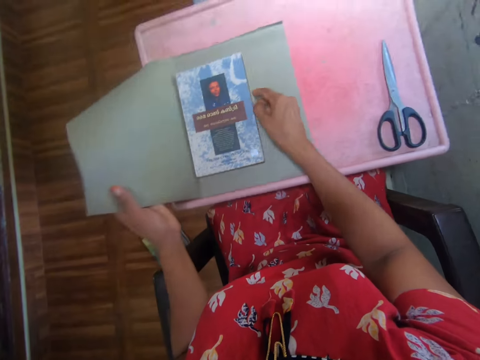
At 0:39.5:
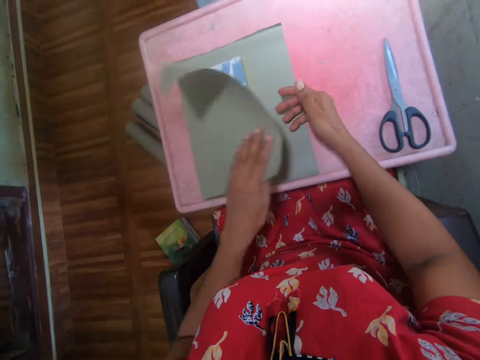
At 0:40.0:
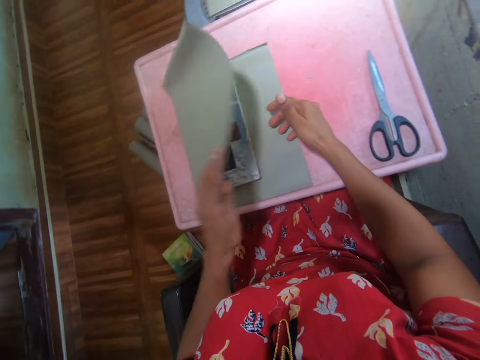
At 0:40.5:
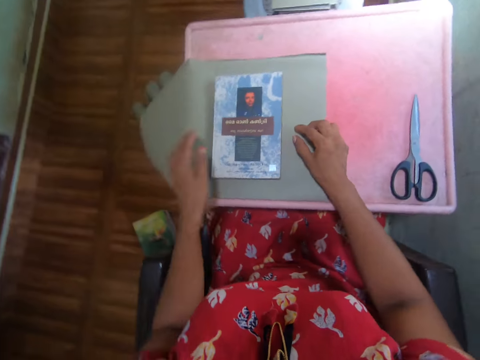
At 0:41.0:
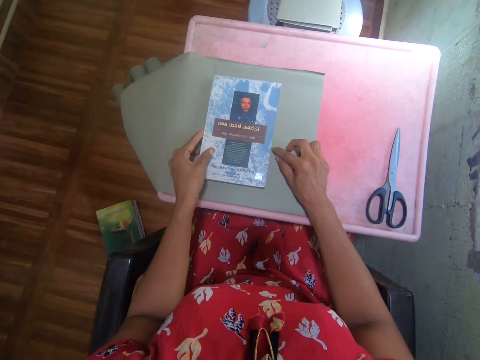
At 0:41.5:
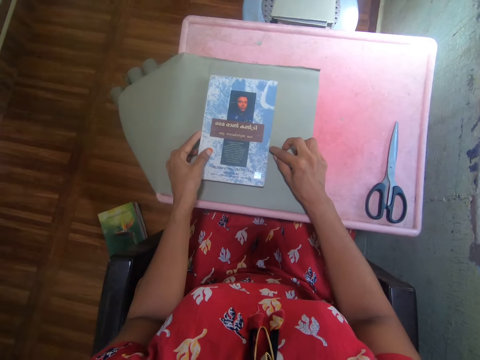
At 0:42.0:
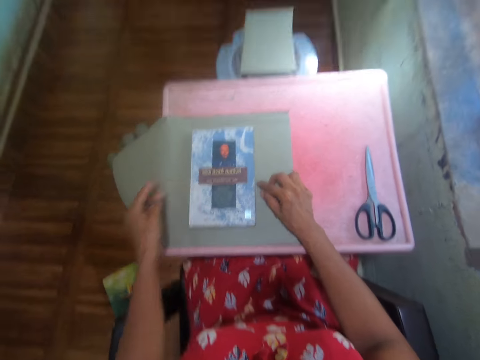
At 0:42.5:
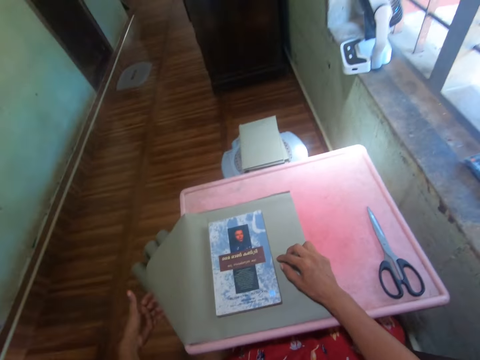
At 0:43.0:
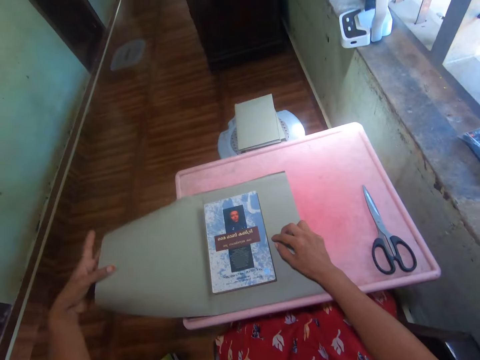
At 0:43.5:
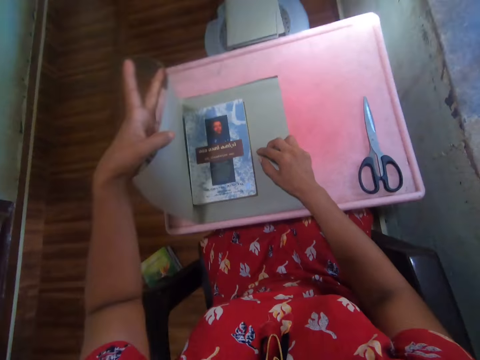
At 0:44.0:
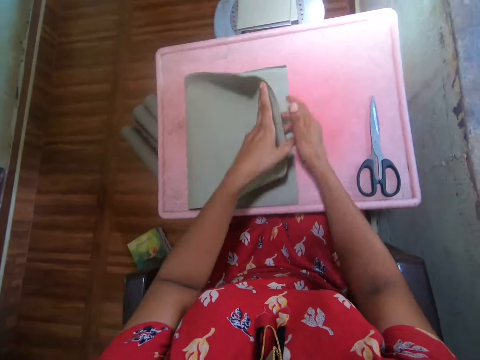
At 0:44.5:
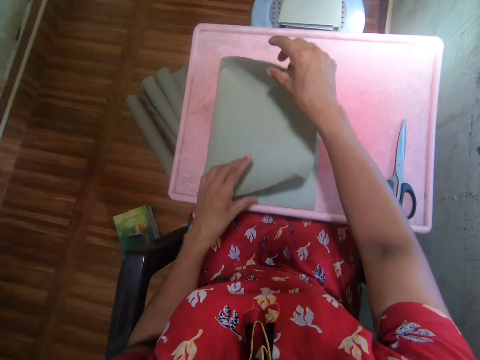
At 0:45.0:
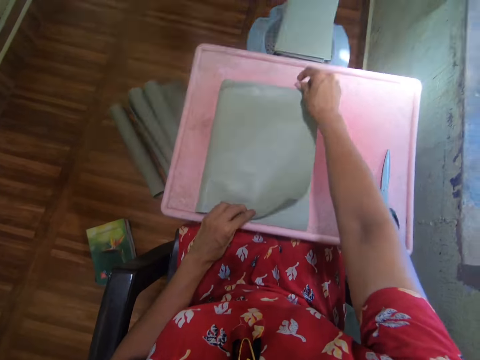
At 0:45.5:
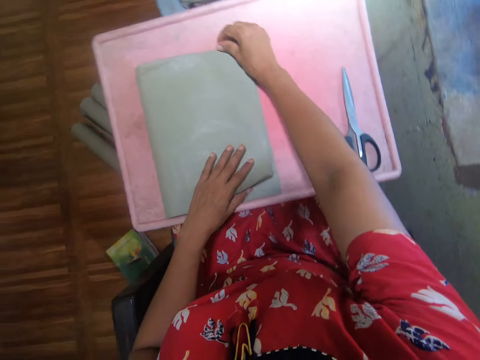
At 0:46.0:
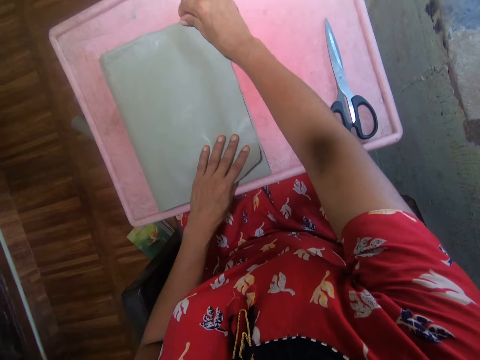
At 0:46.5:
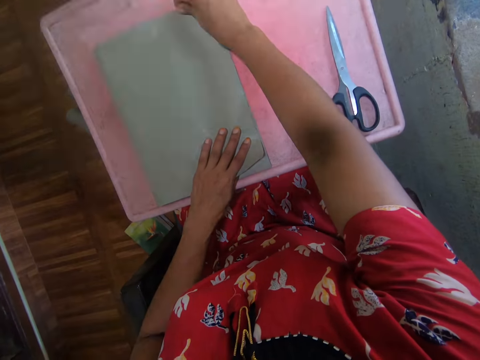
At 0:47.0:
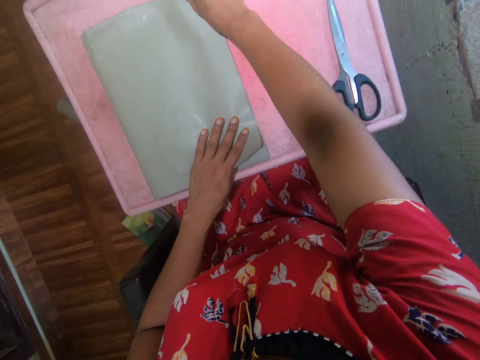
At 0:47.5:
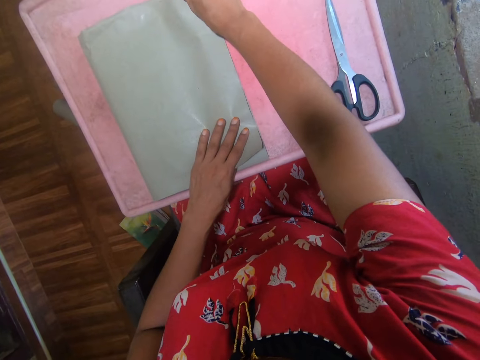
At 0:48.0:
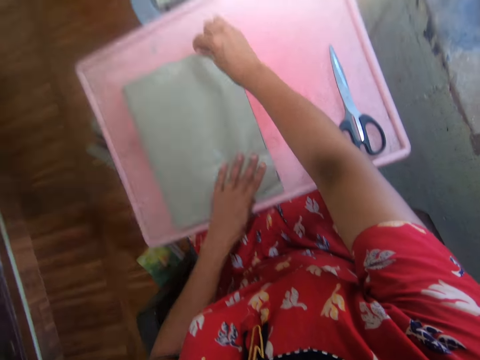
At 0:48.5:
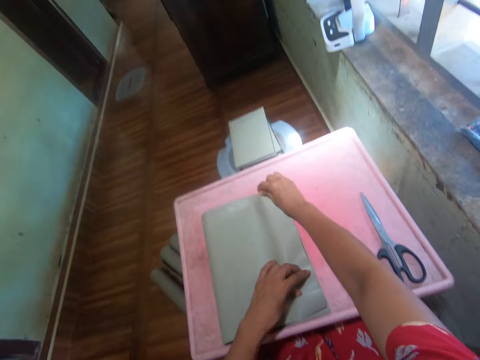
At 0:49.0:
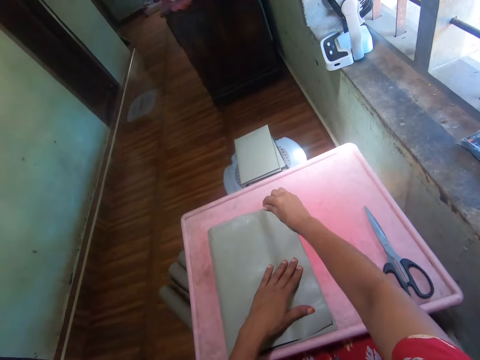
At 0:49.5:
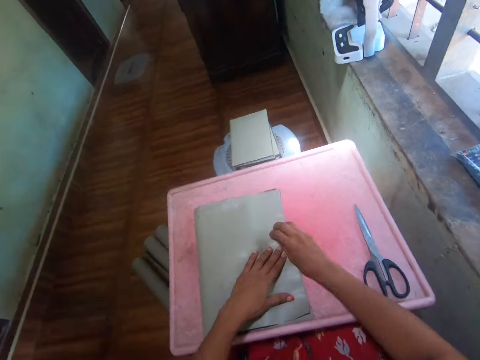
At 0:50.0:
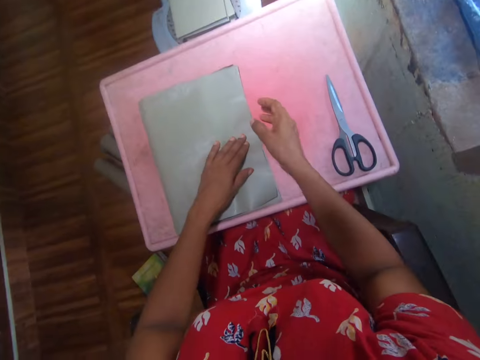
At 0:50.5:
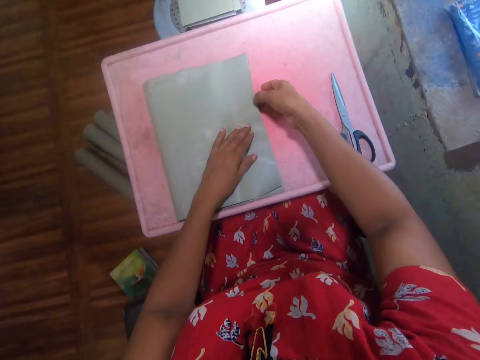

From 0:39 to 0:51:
The camera wearer folds the cover paper. They unfold the cover paper. They adjust the book on the cover paper. They fold the cover paper. They straighten the cover paper.

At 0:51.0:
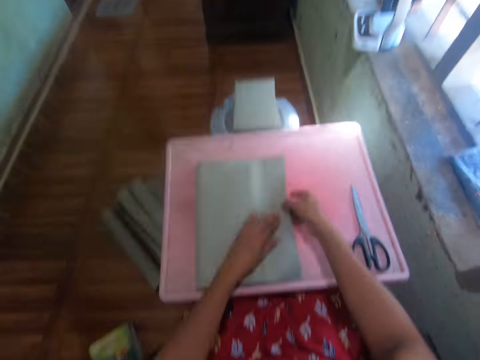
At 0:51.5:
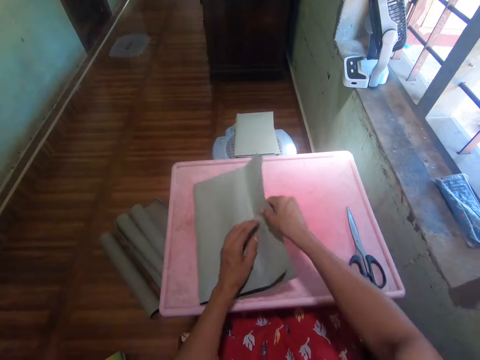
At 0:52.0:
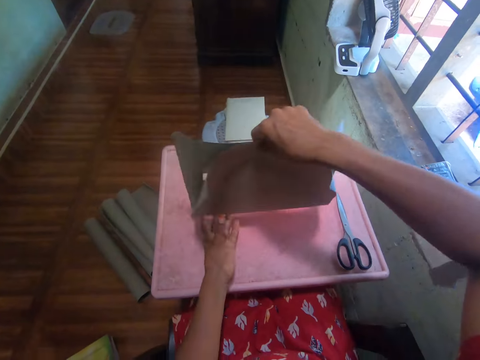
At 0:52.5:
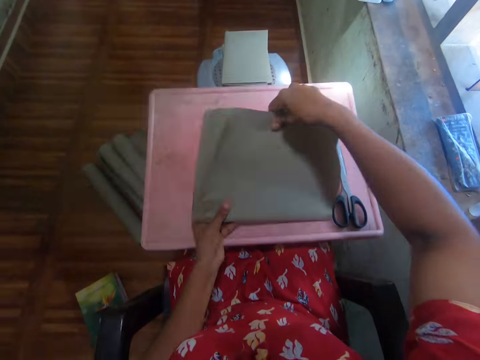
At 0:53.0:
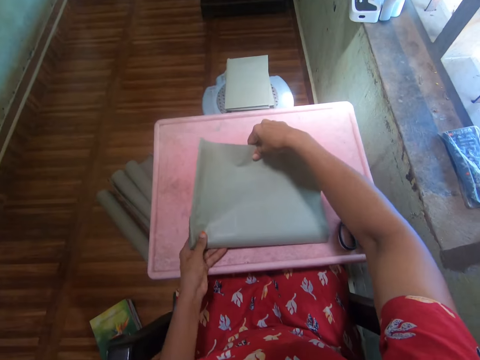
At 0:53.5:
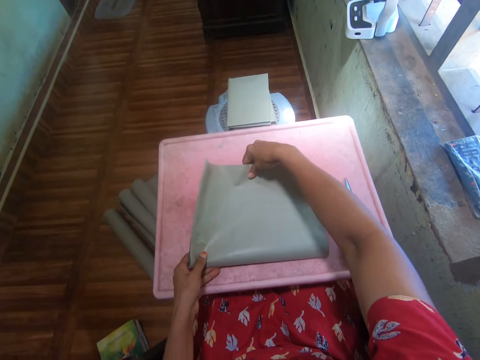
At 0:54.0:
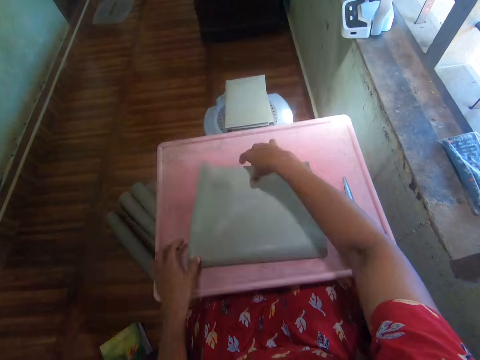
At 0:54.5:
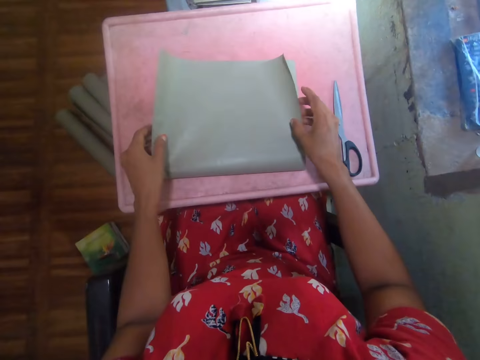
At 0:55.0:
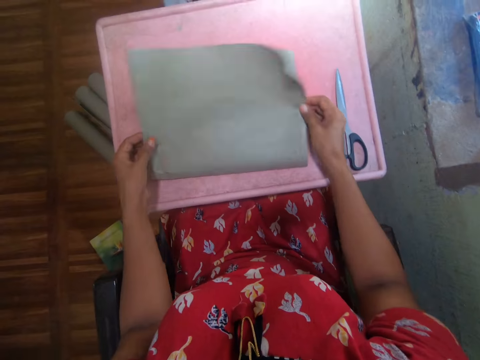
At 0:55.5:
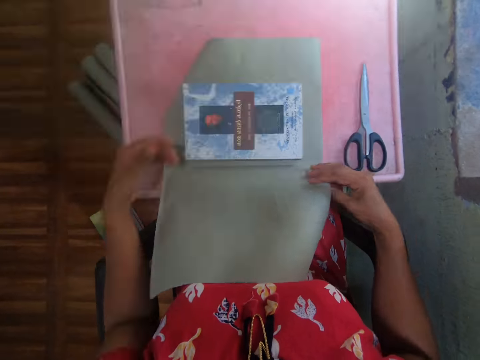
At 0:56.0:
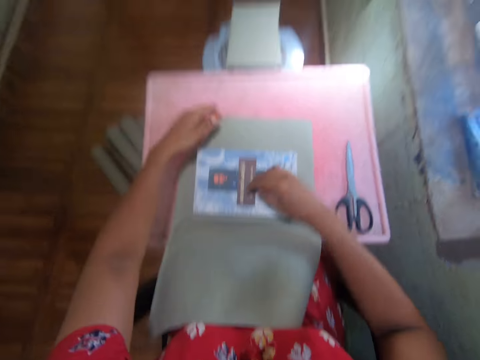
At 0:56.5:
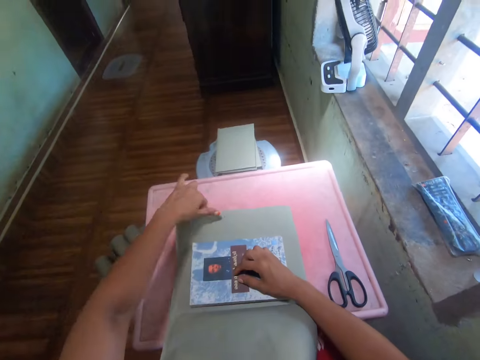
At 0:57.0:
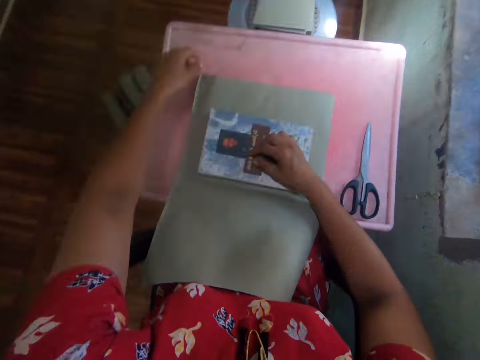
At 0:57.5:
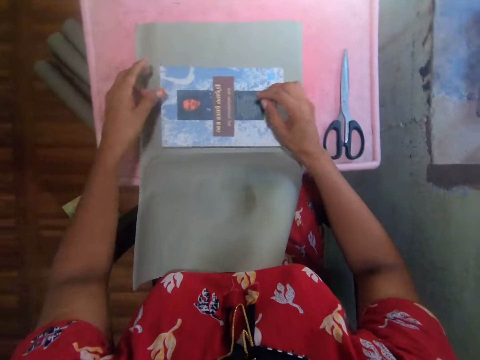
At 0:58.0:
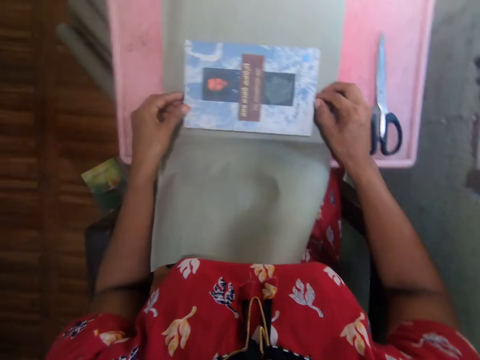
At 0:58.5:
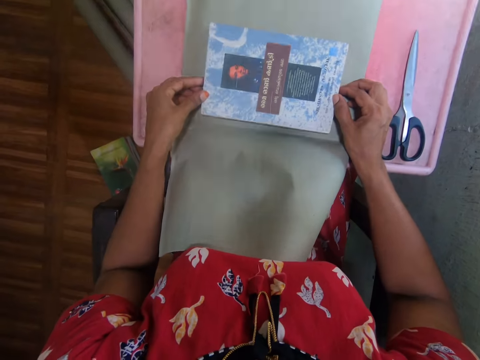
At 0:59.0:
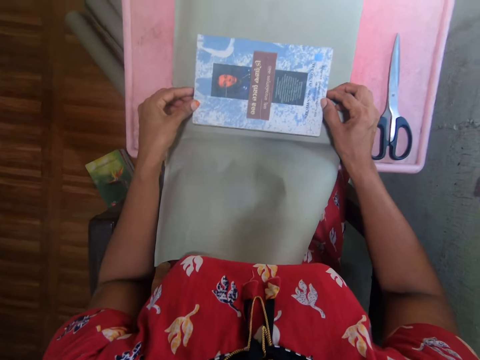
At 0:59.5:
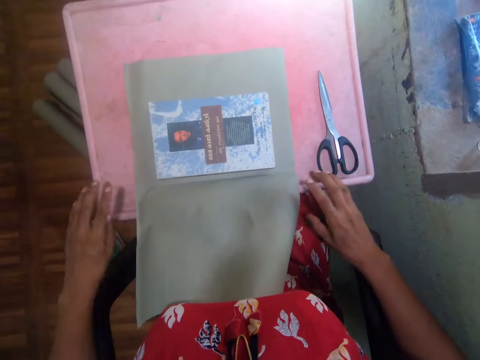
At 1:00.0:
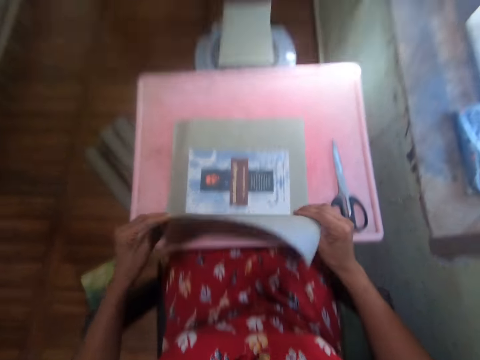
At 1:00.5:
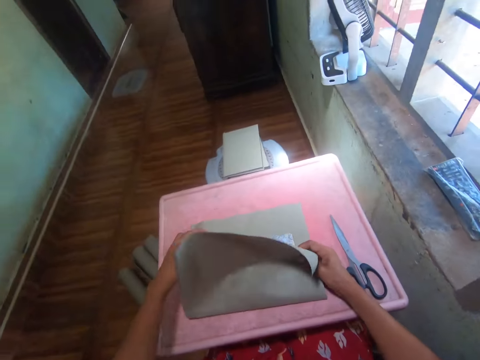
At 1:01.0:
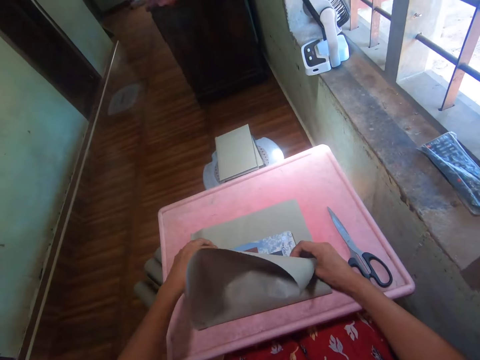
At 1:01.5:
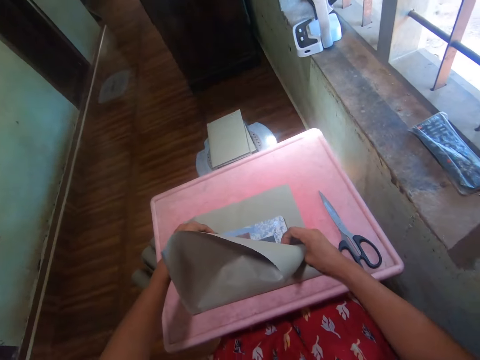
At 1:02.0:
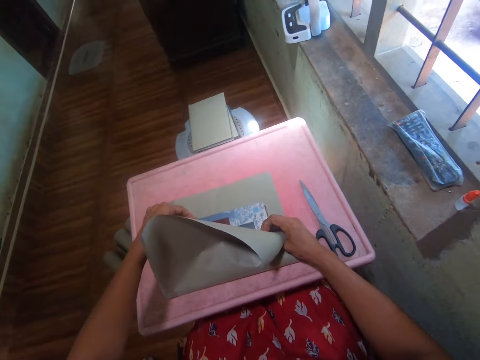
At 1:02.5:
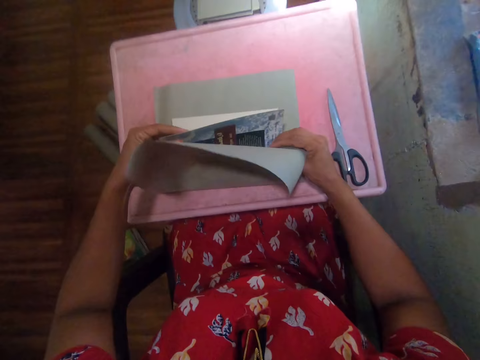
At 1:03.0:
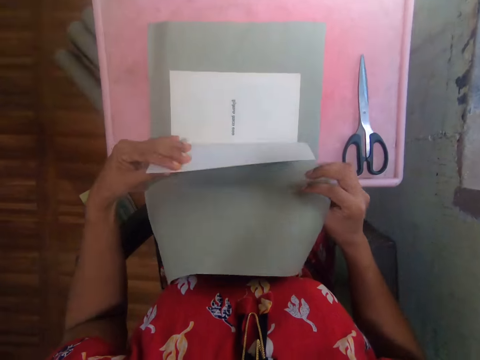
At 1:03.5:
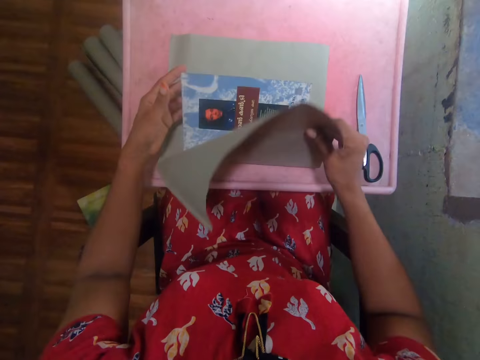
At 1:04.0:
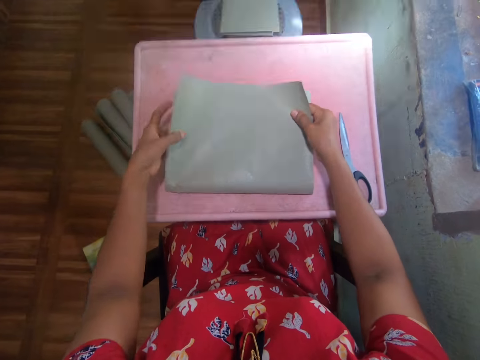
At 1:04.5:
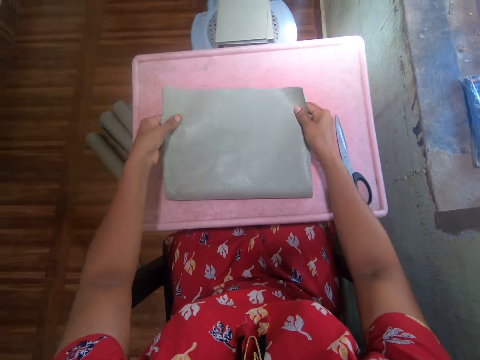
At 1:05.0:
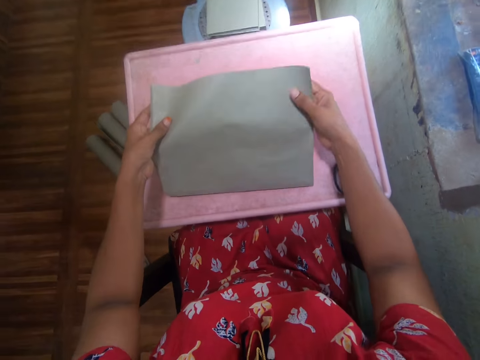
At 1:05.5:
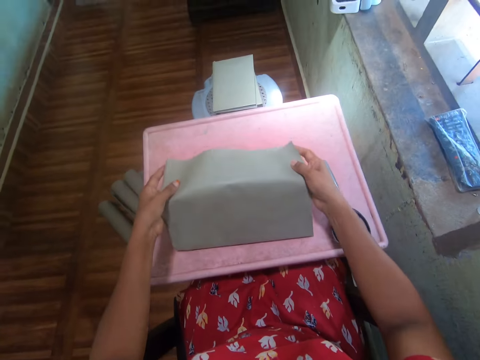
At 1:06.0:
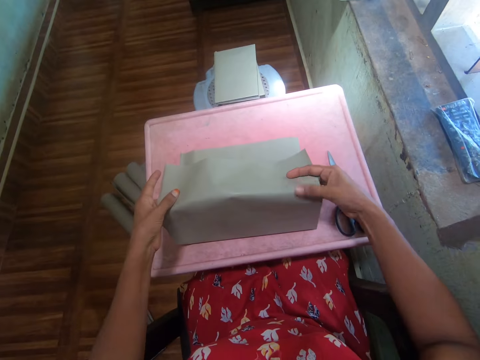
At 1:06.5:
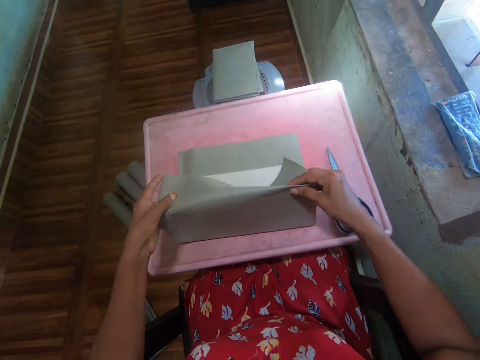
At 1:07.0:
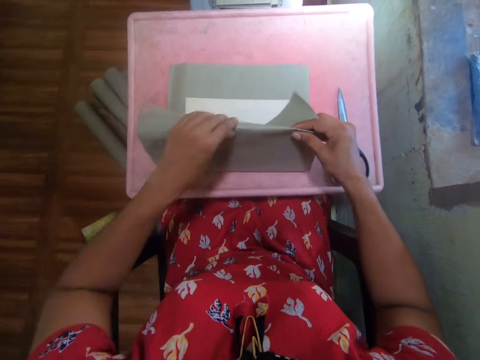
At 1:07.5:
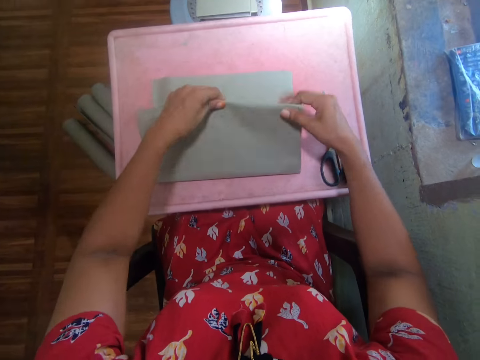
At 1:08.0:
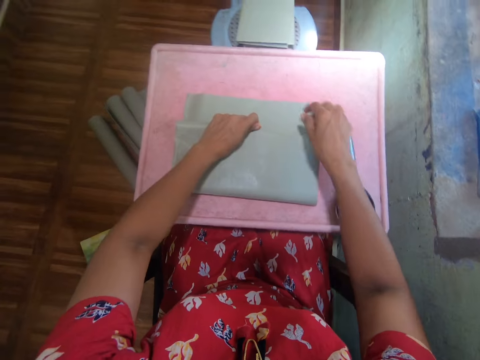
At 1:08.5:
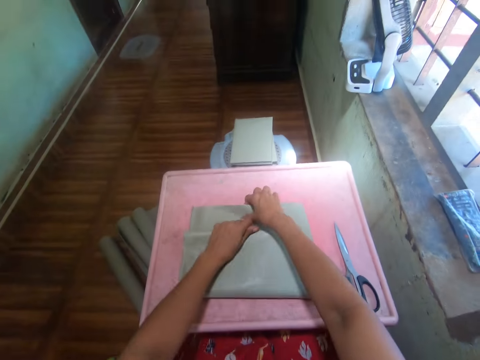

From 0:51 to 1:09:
The camera wearer turns the cover paper. They carry the book. They put down the book. They unfold the cover paper or manila paper. They straighten the cover paper. They adjust the book on the cover paper. They fold the cover paper. They lift the book cover. They open the manila paper. They cover the book cover. They fold the cover paper. They cover the book with the manila paper.
